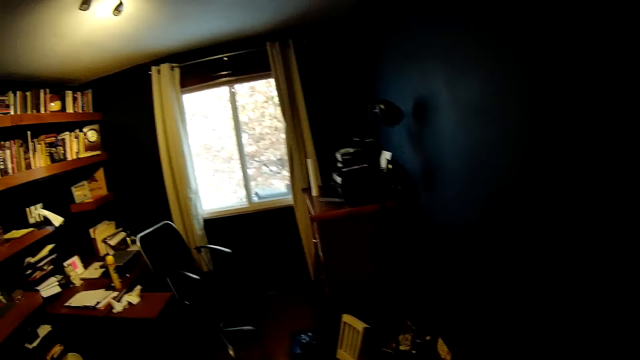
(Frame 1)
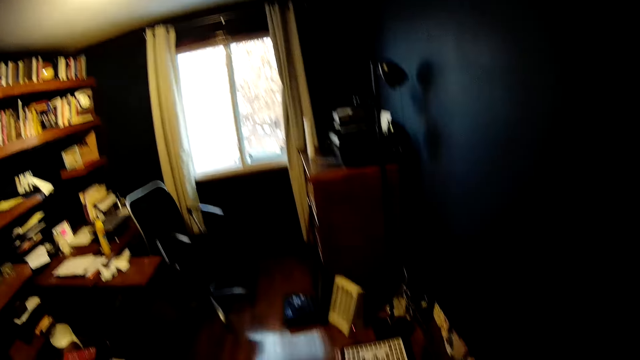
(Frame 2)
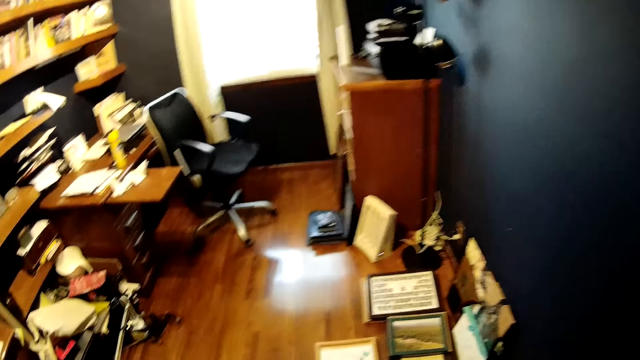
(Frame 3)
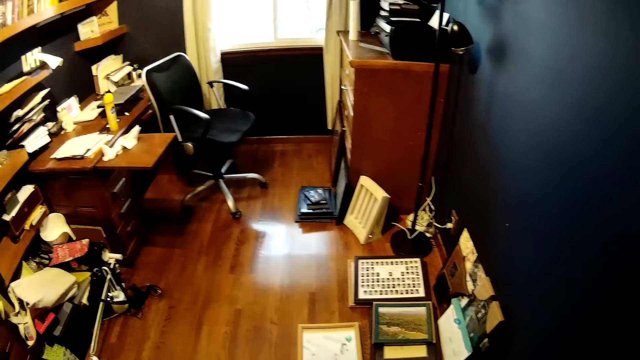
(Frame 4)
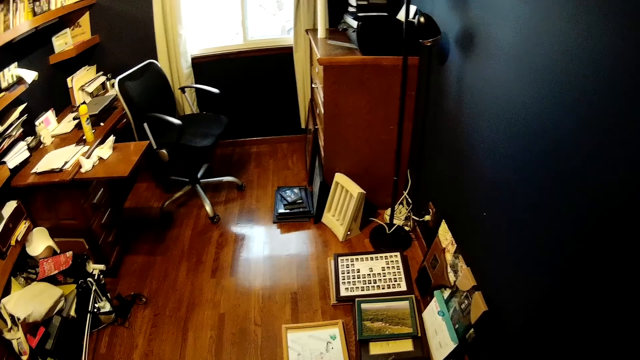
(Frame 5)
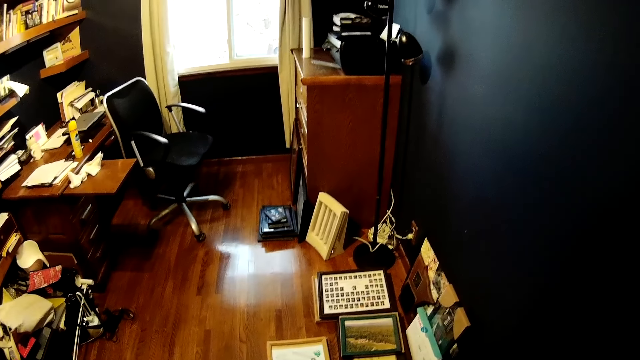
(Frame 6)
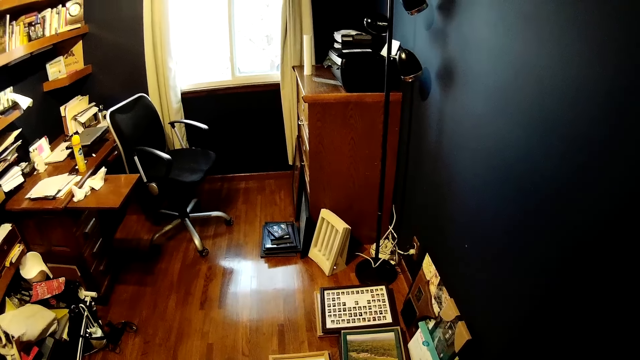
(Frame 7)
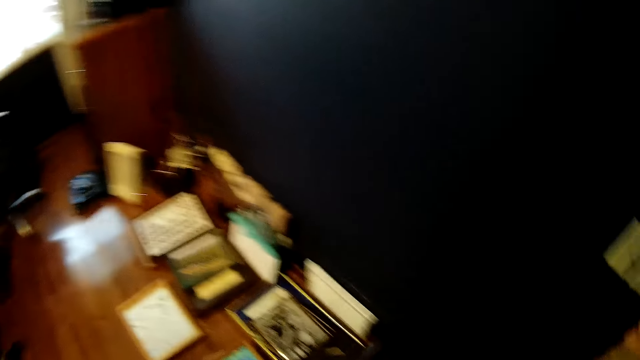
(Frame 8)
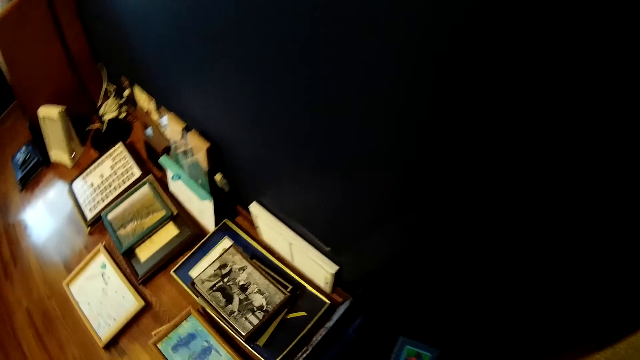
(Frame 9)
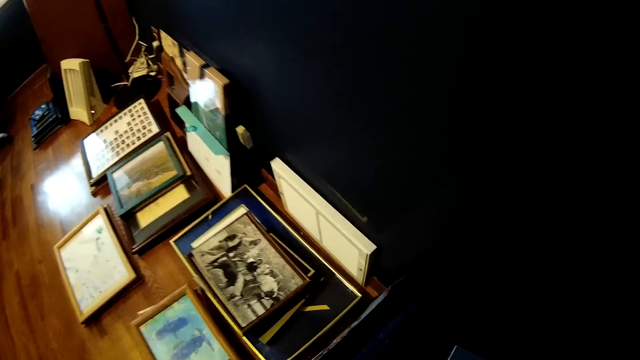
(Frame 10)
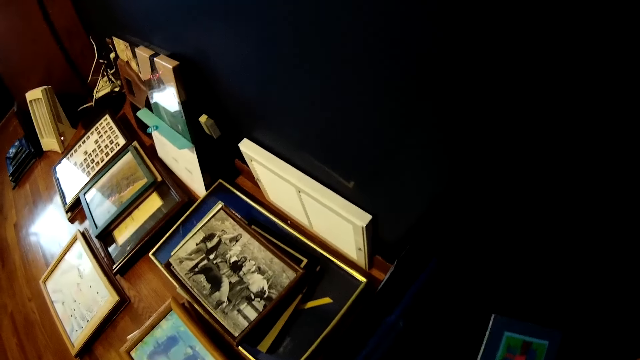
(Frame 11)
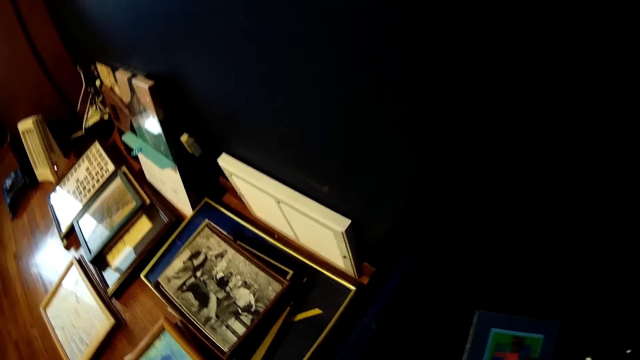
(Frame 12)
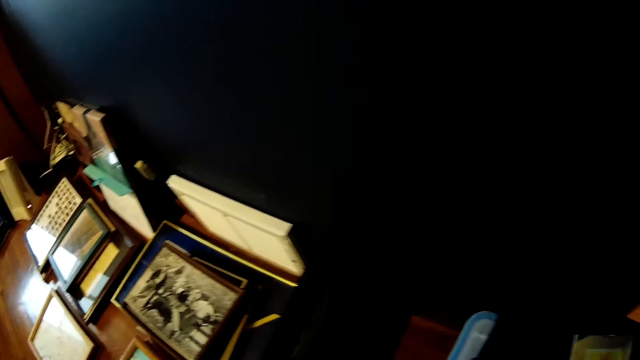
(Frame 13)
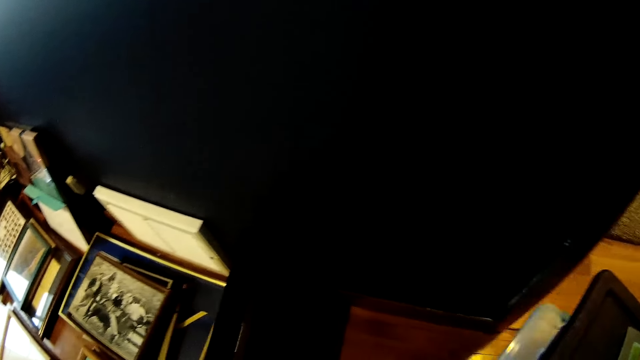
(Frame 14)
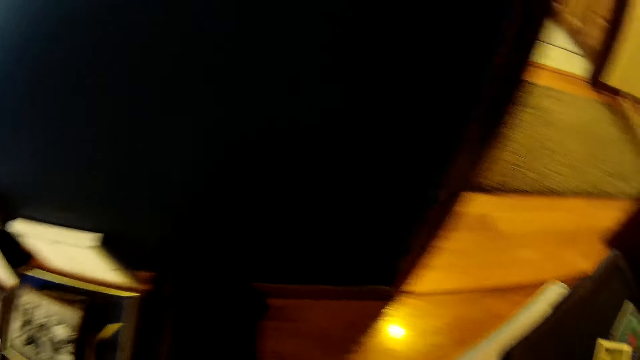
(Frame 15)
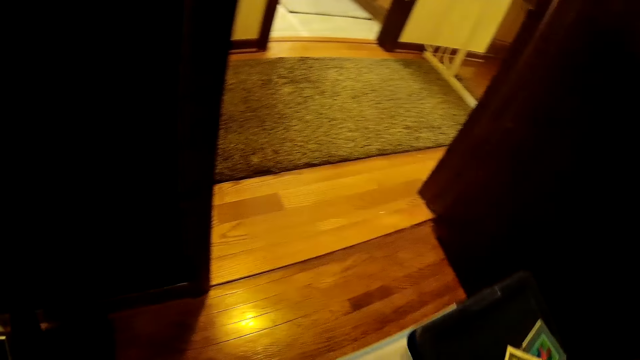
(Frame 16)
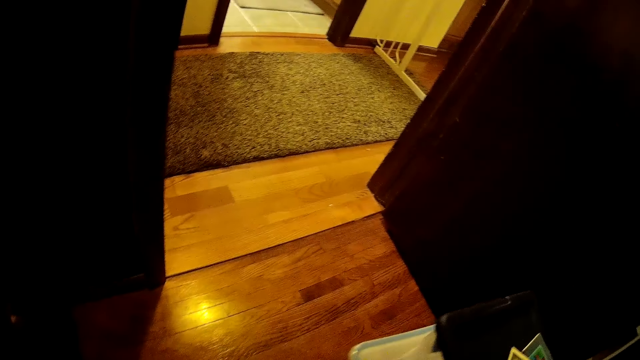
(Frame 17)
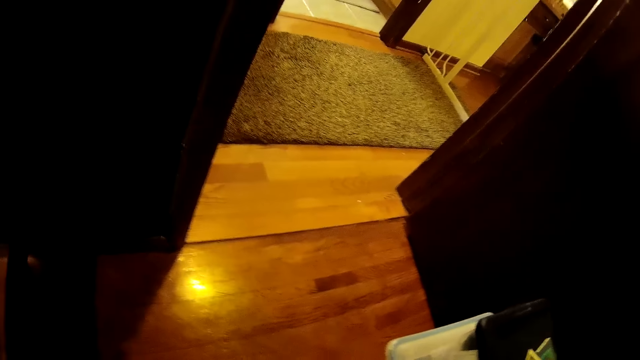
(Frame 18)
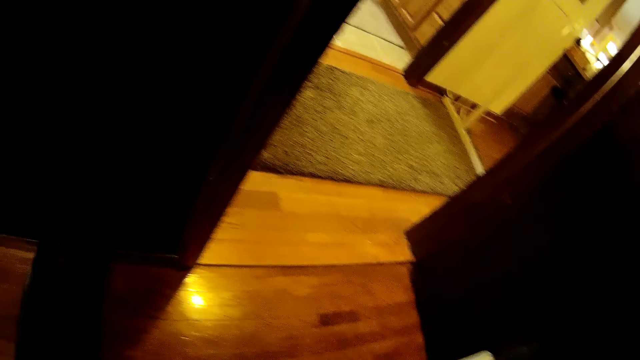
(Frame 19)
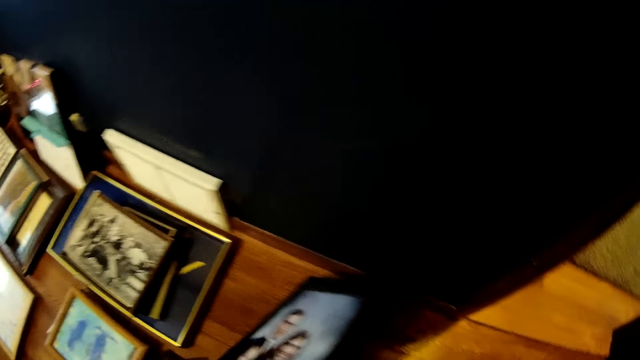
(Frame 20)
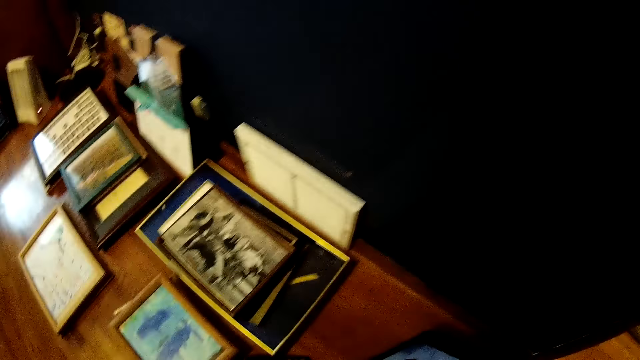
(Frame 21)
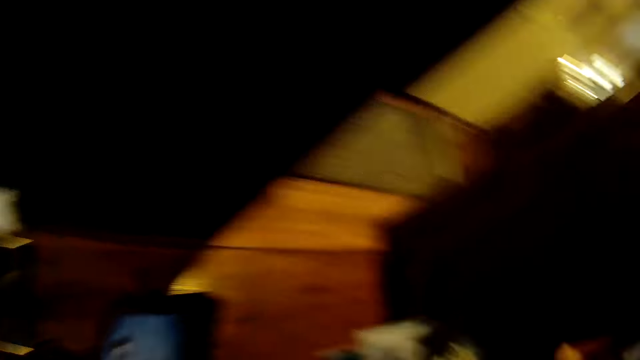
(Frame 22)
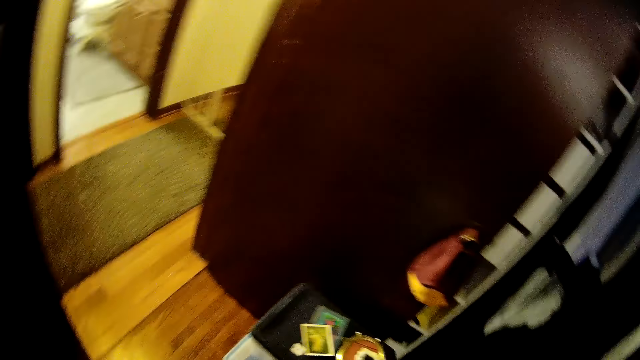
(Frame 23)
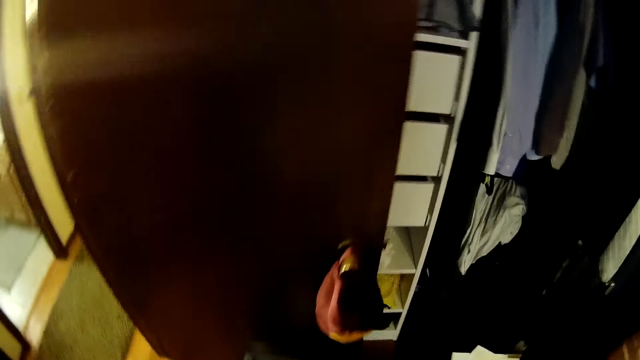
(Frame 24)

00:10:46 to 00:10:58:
The camera wearer looks at the office equipment. They drag a plastic container on the floor and look at the photo frame.

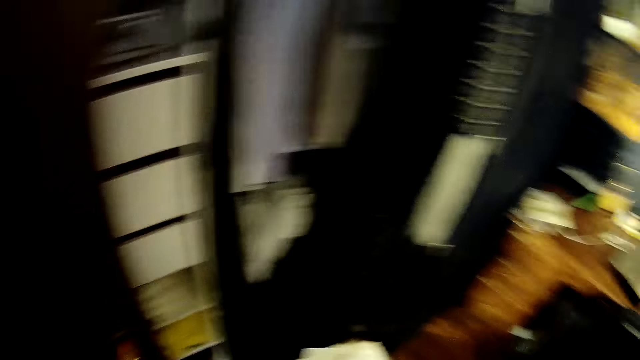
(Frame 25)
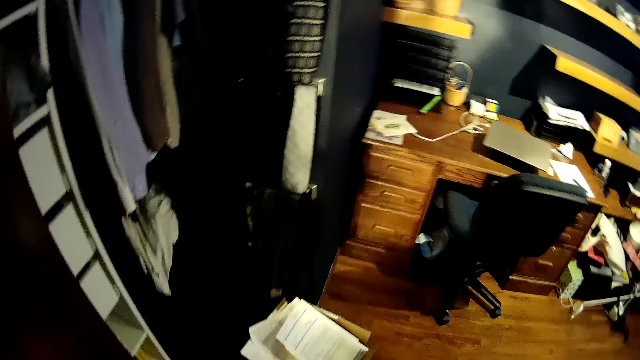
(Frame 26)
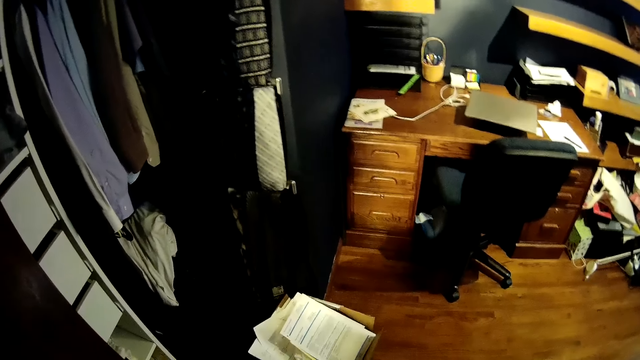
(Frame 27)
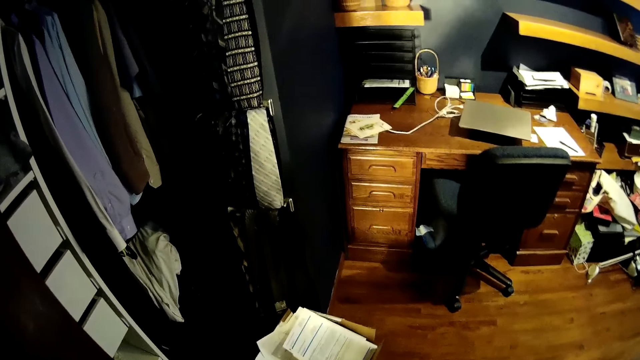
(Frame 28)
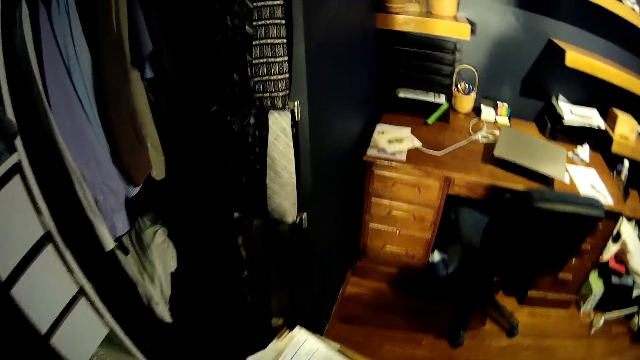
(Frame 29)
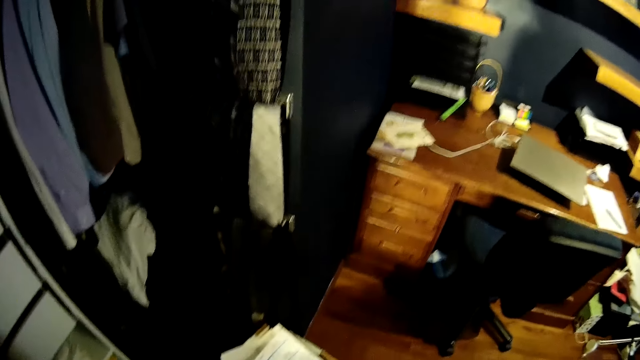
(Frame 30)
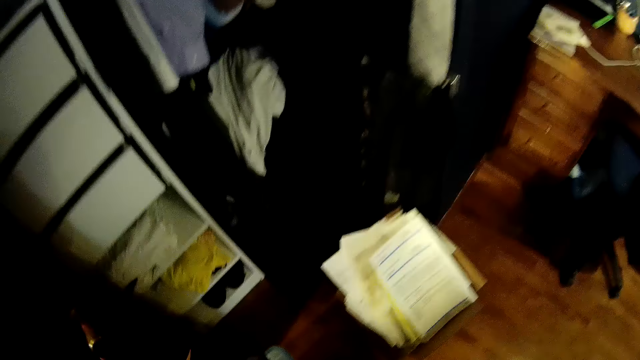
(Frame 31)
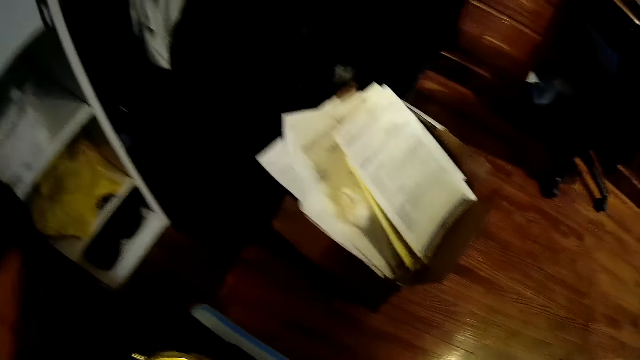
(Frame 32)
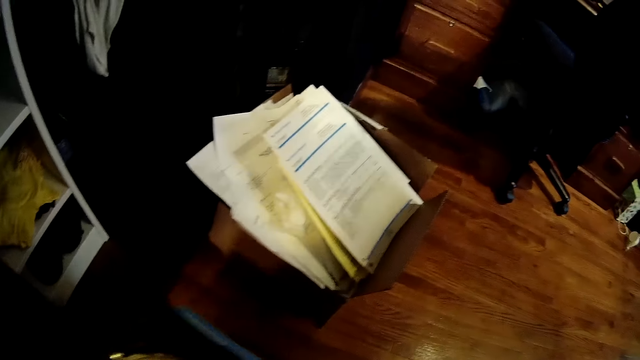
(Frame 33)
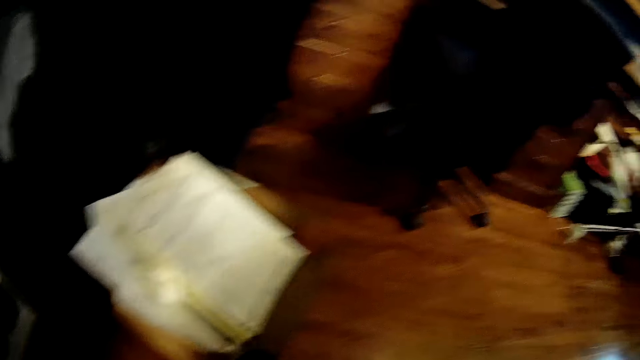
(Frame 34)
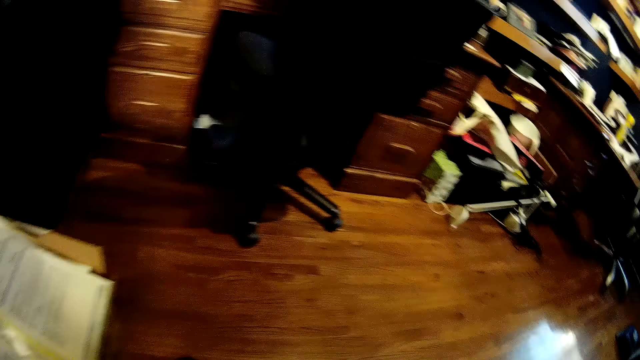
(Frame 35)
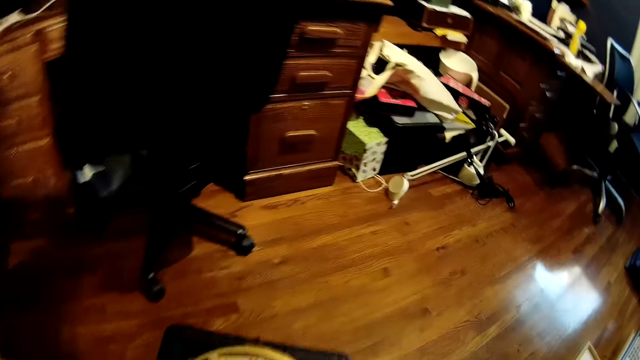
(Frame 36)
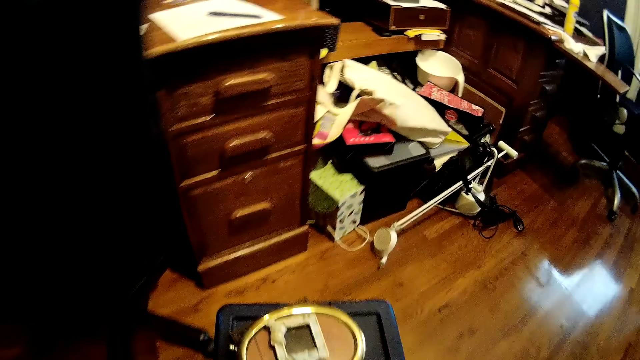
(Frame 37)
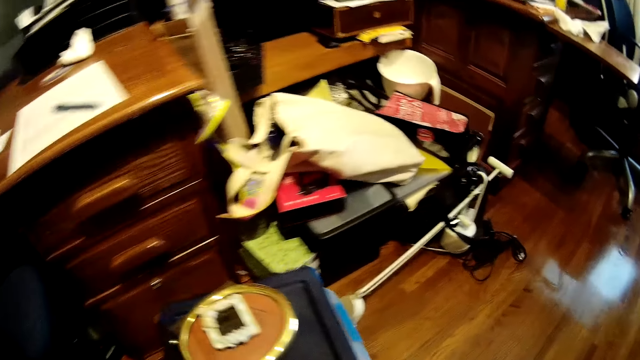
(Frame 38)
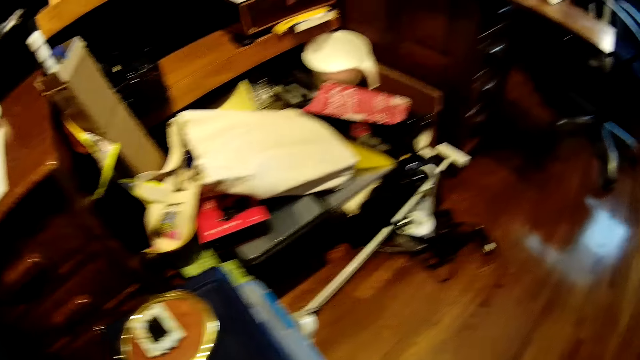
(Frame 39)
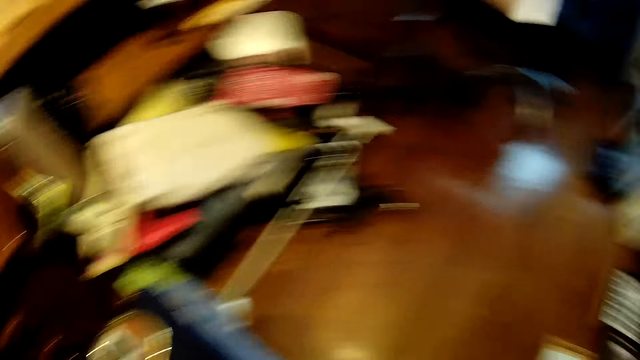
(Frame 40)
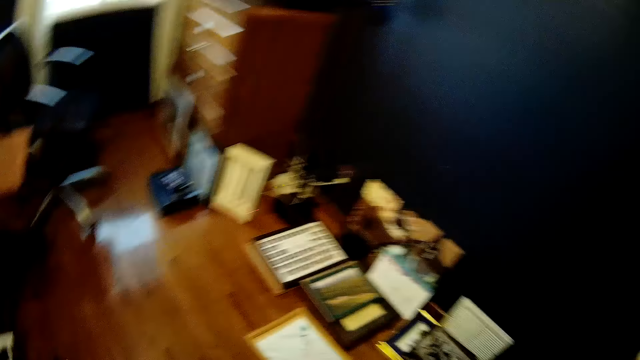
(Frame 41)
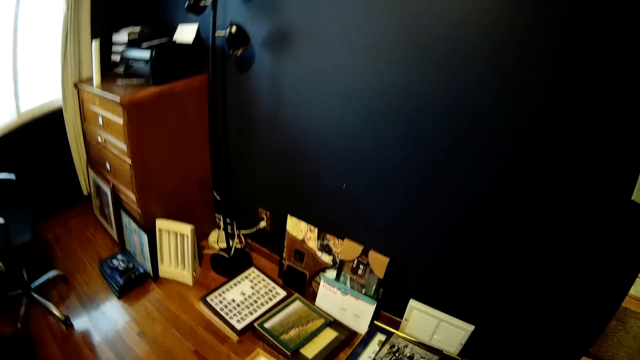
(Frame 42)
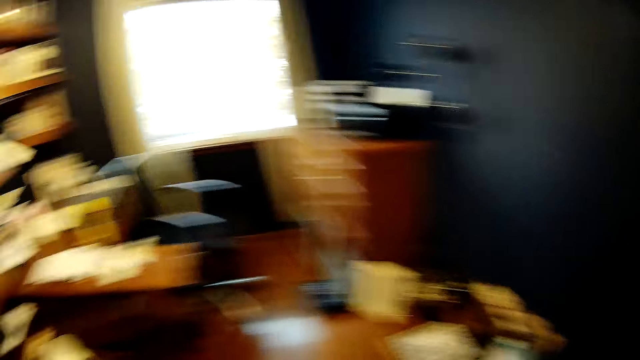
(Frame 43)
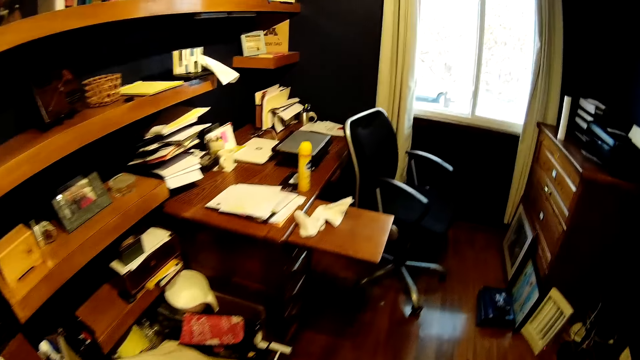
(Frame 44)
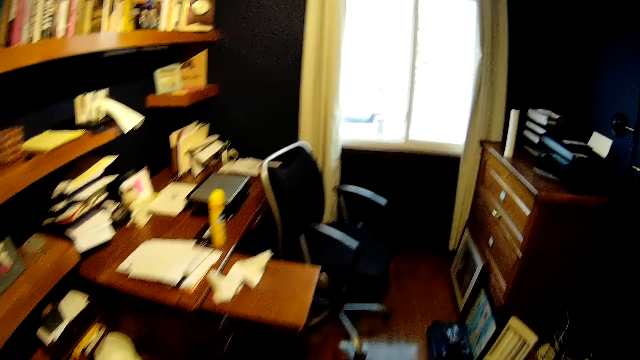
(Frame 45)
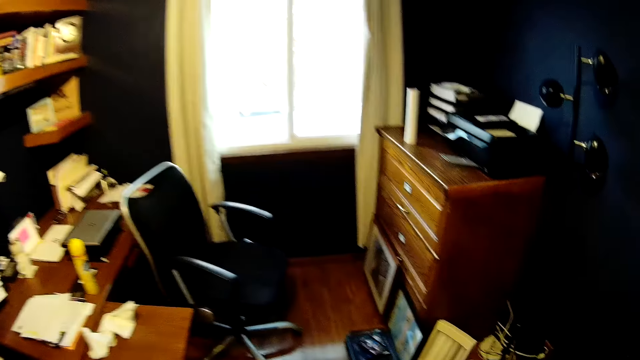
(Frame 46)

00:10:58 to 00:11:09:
The camera wearer drags the plastic container on the floor.
